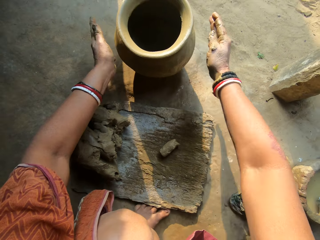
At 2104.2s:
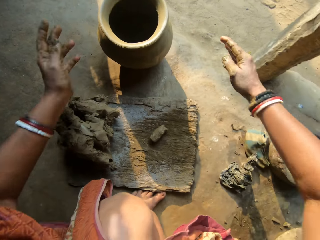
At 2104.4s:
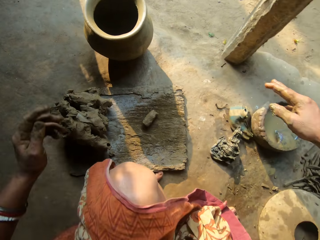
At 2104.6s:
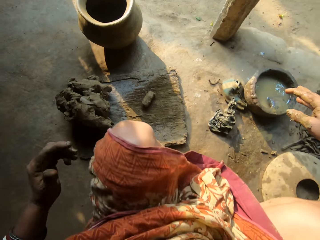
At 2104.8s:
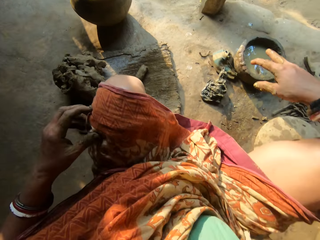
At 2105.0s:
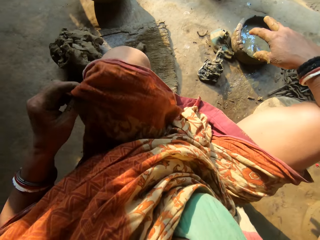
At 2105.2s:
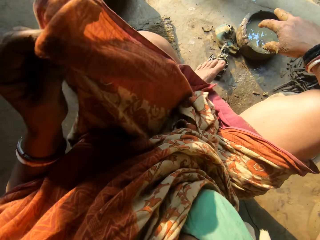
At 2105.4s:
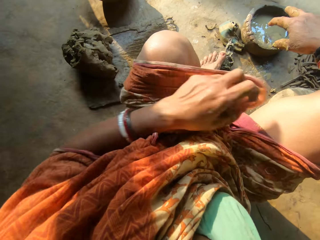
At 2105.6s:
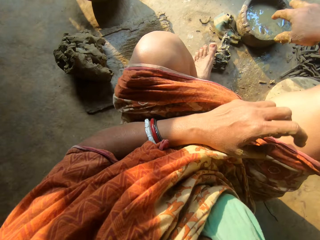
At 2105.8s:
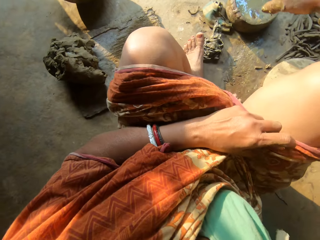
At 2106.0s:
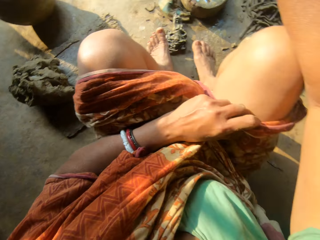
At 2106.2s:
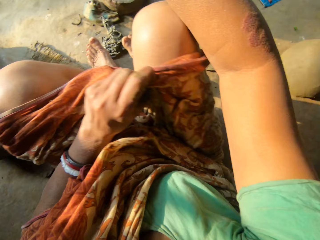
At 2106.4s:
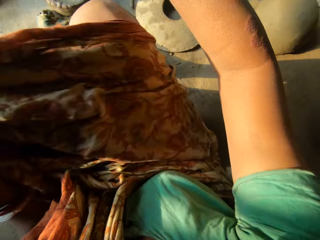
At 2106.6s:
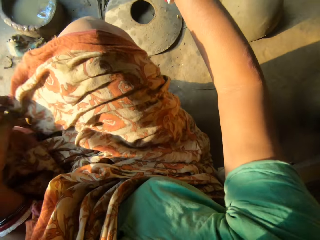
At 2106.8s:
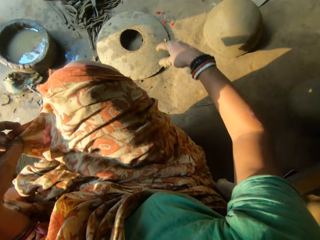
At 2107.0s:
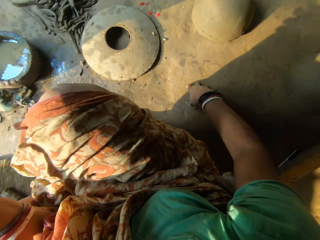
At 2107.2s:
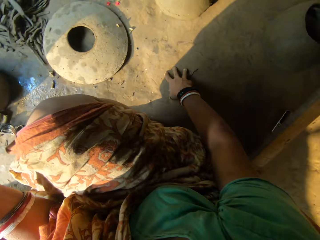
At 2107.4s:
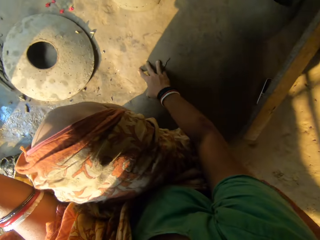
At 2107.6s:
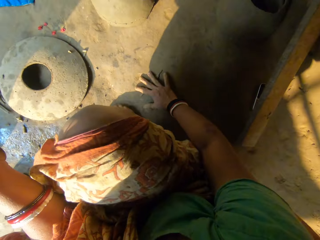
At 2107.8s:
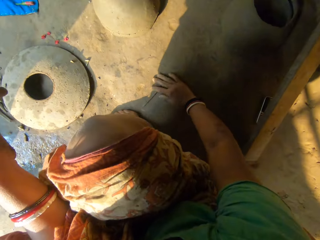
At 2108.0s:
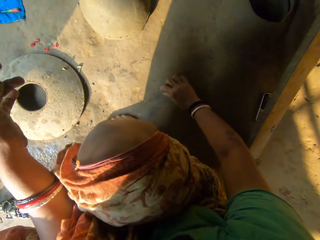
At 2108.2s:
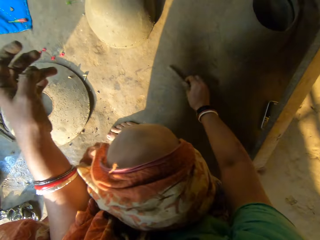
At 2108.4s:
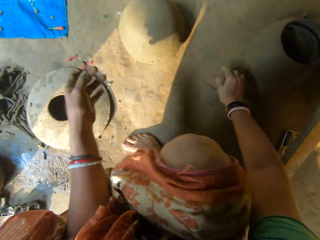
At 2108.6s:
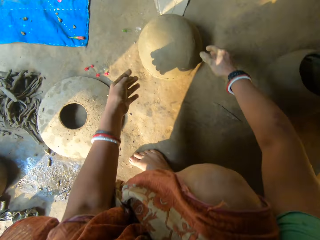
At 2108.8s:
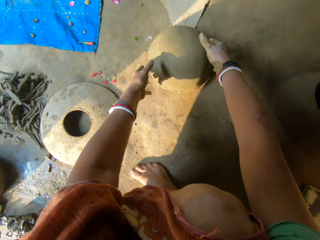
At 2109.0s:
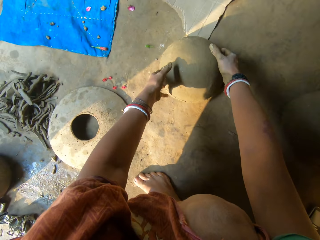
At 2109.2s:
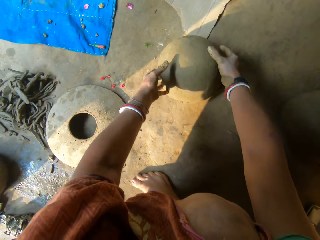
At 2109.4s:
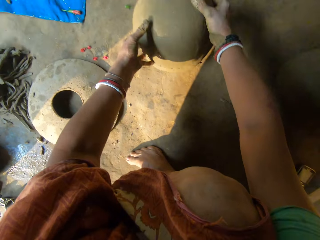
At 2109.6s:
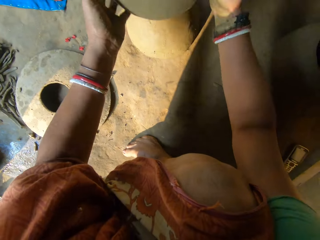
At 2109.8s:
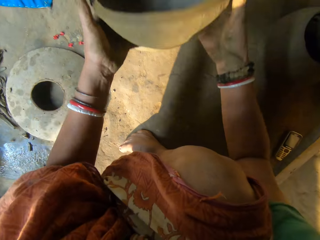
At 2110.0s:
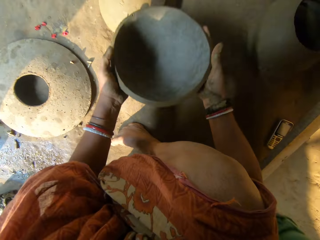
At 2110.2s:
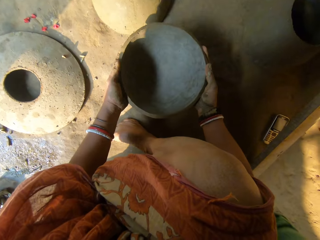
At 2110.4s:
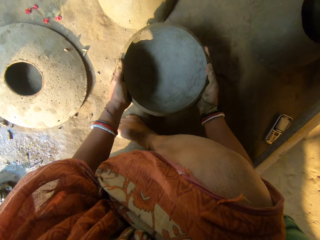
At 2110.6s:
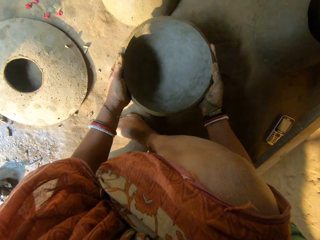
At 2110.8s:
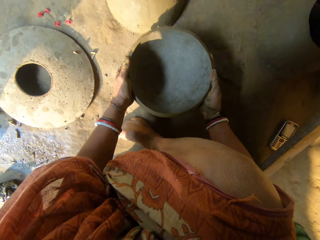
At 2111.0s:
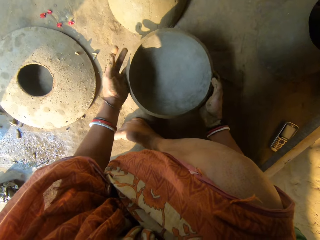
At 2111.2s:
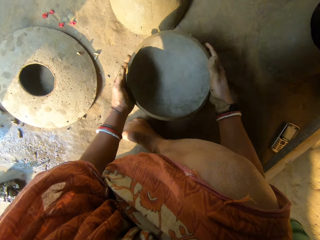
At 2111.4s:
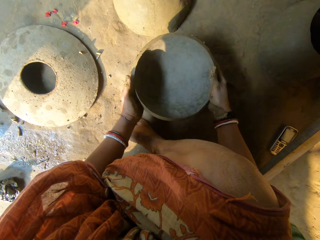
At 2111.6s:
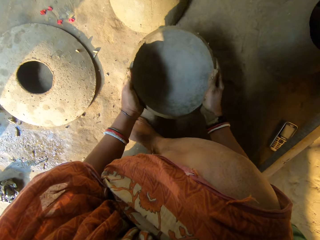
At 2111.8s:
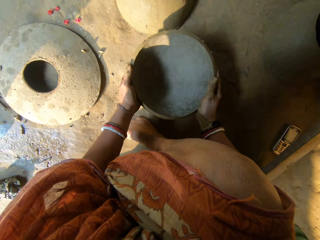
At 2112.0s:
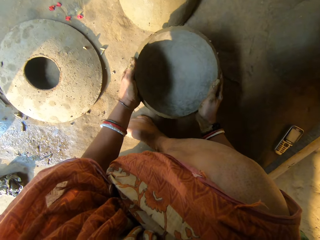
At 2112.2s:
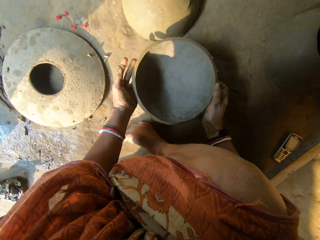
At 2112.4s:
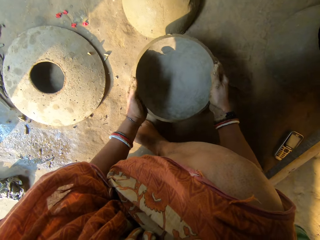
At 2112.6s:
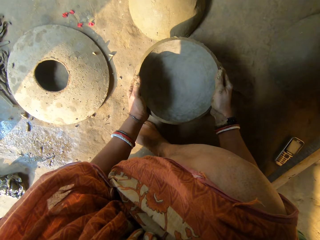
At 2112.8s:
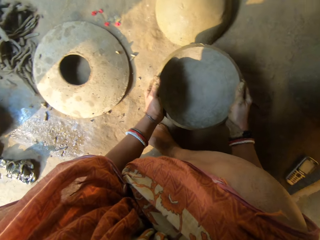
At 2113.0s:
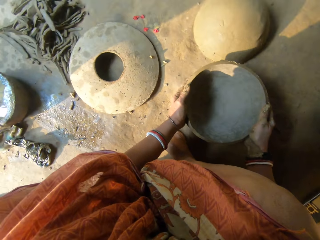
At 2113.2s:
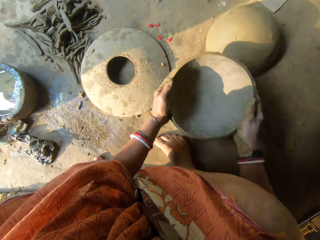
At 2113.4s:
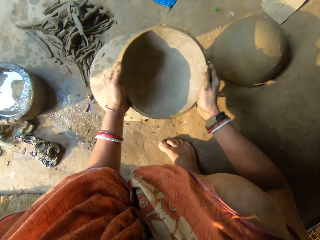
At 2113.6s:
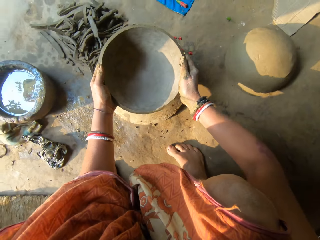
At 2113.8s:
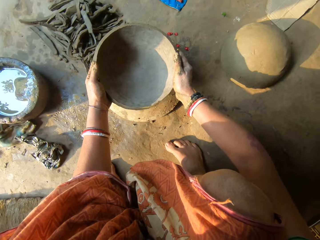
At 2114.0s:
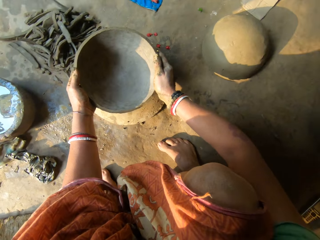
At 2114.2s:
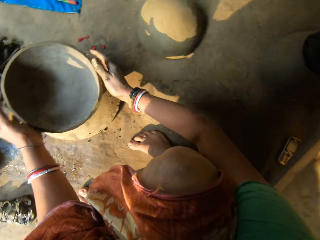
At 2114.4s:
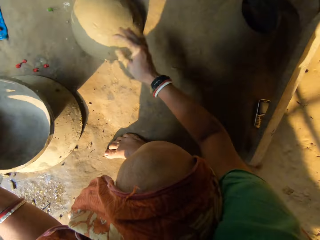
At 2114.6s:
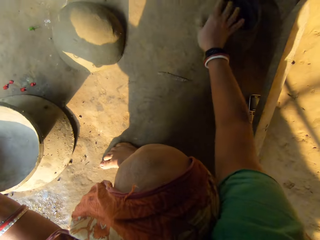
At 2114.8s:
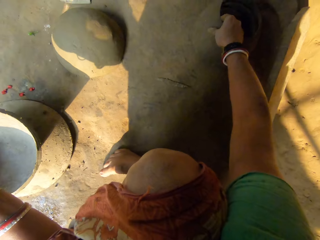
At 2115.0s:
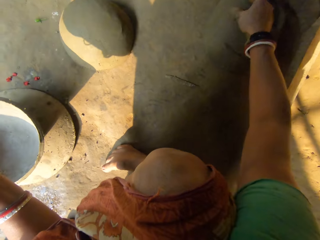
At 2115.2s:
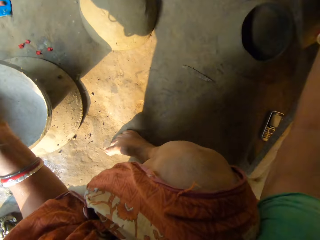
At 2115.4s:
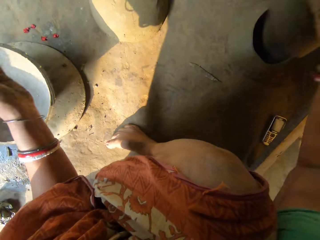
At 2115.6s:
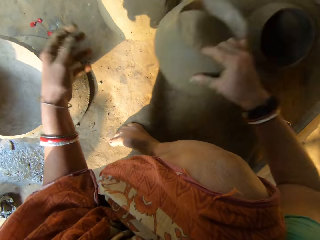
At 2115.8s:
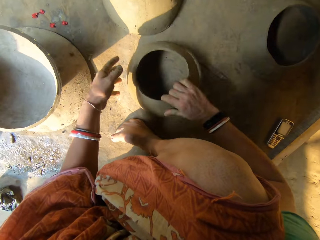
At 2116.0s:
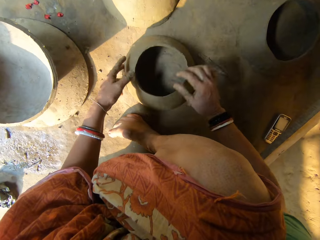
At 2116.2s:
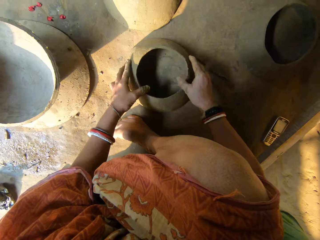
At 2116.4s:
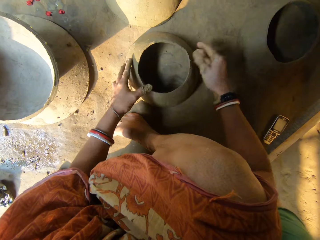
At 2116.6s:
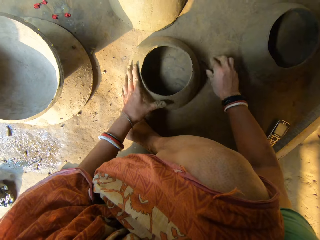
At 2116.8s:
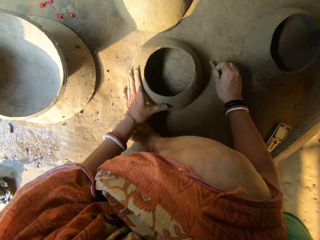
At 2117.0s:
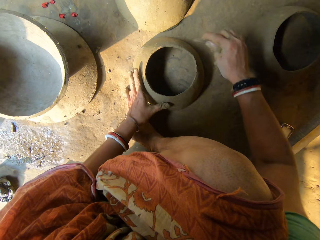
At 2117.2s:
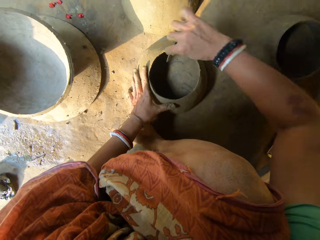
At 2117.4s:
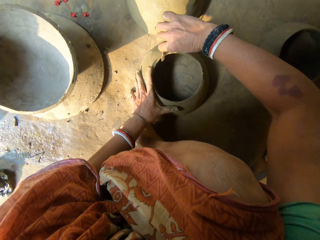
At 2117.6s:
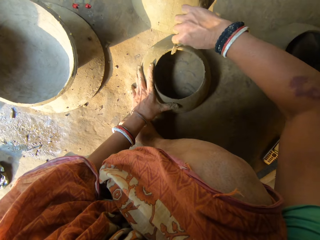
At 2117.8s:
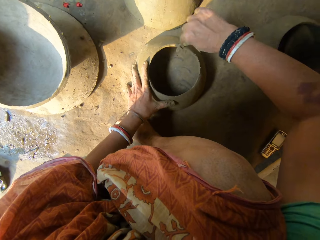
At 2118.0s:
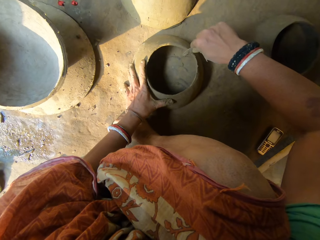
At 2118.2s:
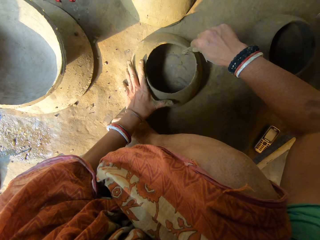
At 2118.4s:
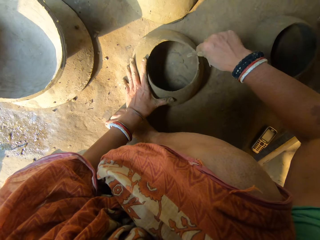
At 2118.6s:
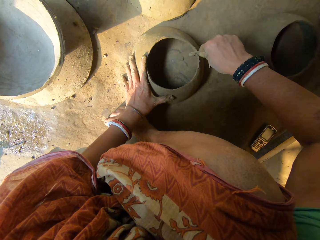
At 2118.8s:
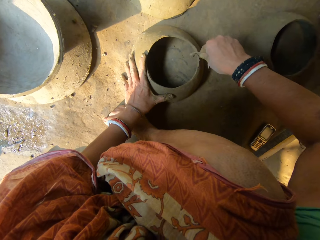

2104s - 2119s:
The camera wearer fixes her clothes. She moves a scalpel on the floor. She picks up a ceramic clay or piece of clay pot on the floor with both hands. She hits the ceramic clay on the floor with both hands. She rotates the piece of the clay pot. She hits the floor with the piece of the clay pot. She picks the piece of the clay pot. She drops the ceramic clay on the lid on the floor with both hands. She picks the ceramic clay on the floor with her right hand. She drops the ceramic clay on the floor with her right hand. She moves the piece of the clay pot. She picks up the scraper or scalpel on the floor with her right hand. She cuts the piece of the clay with the scalpel. She scrapes the edge of the ceramic clay with the scraper in her right hand.

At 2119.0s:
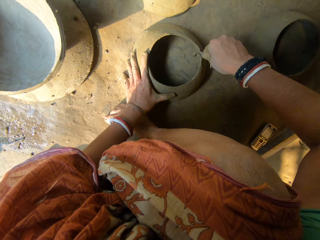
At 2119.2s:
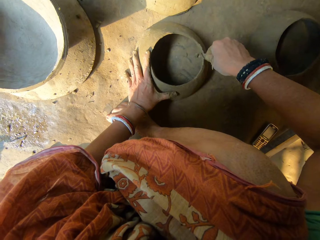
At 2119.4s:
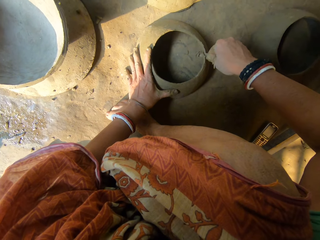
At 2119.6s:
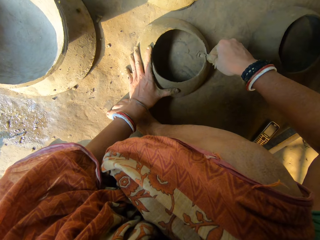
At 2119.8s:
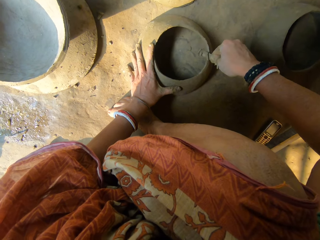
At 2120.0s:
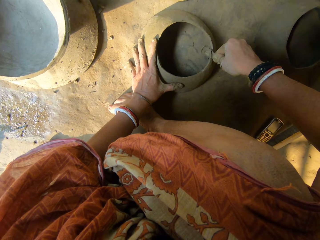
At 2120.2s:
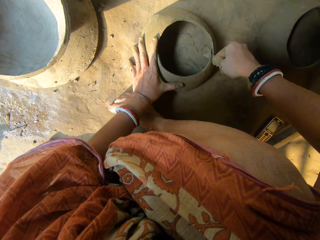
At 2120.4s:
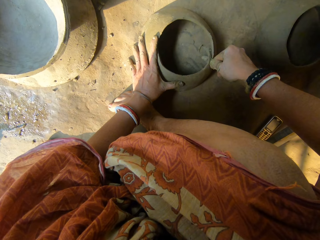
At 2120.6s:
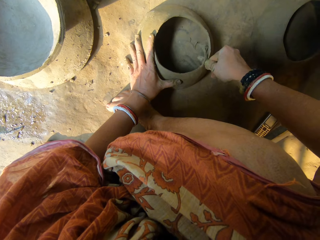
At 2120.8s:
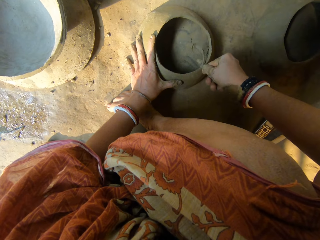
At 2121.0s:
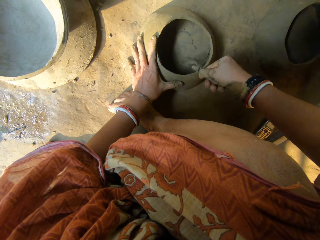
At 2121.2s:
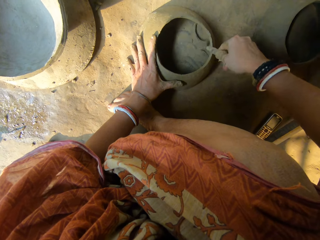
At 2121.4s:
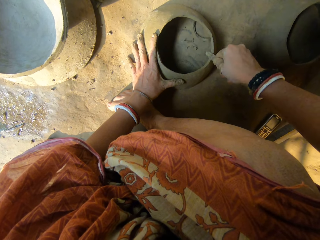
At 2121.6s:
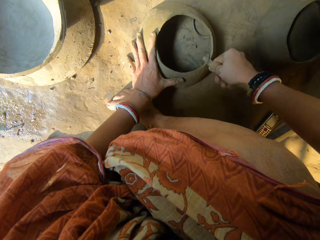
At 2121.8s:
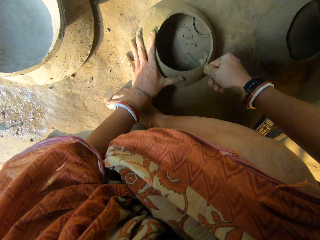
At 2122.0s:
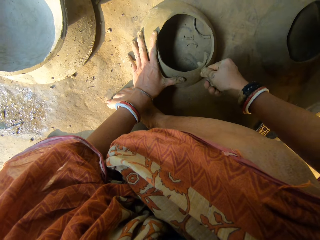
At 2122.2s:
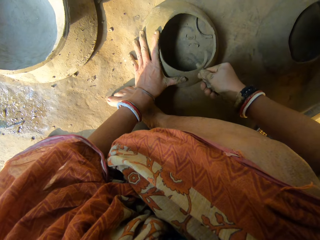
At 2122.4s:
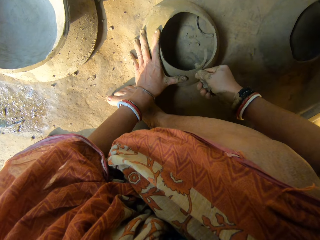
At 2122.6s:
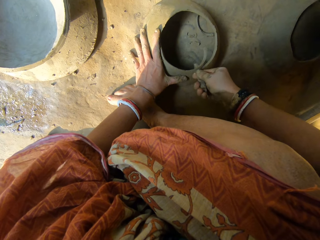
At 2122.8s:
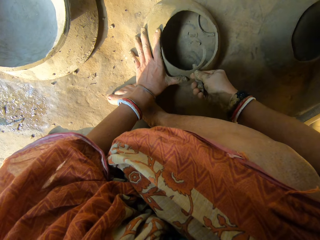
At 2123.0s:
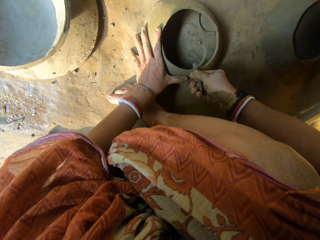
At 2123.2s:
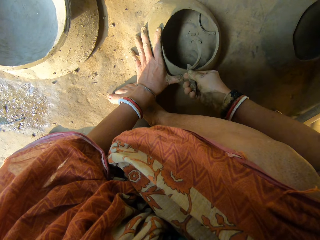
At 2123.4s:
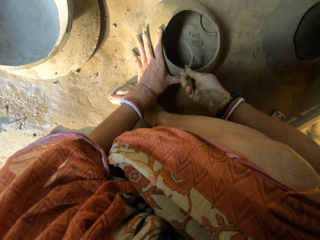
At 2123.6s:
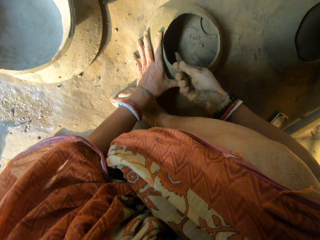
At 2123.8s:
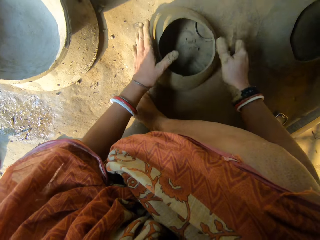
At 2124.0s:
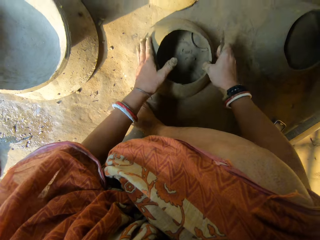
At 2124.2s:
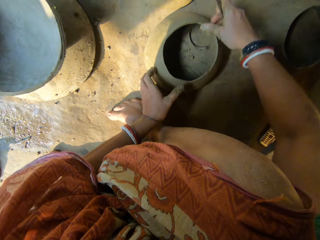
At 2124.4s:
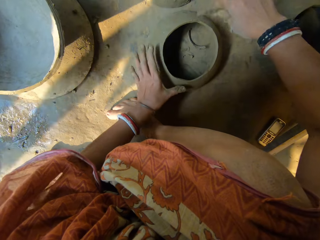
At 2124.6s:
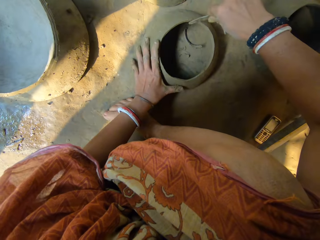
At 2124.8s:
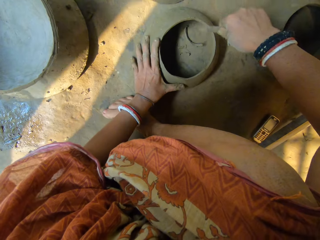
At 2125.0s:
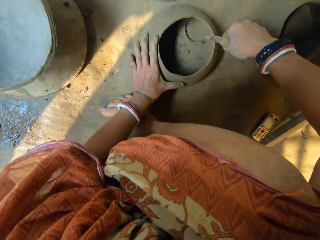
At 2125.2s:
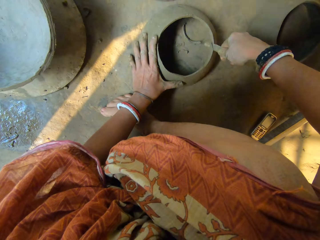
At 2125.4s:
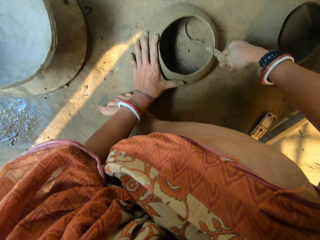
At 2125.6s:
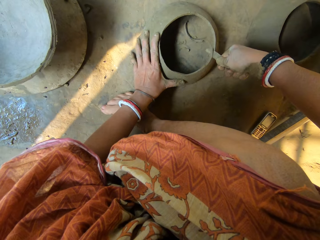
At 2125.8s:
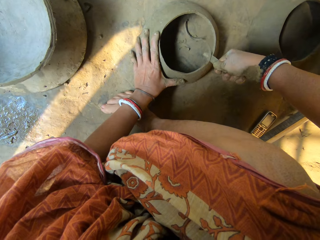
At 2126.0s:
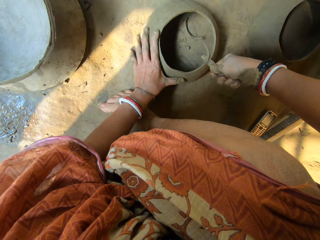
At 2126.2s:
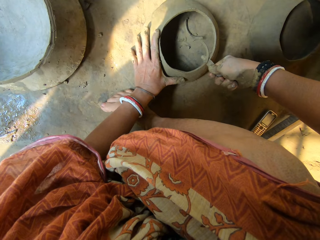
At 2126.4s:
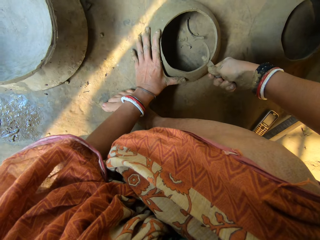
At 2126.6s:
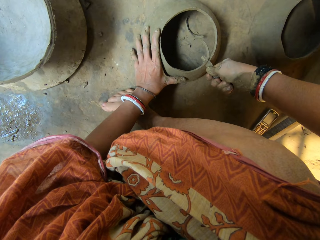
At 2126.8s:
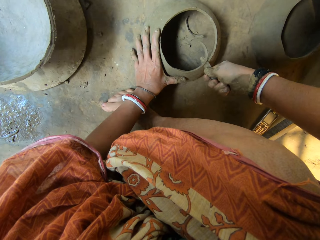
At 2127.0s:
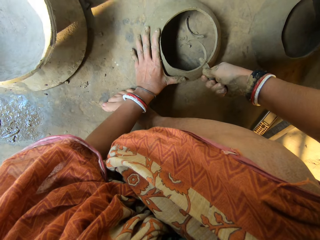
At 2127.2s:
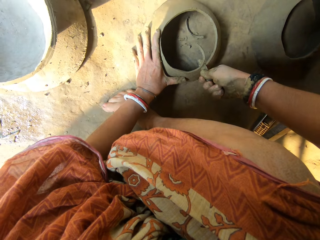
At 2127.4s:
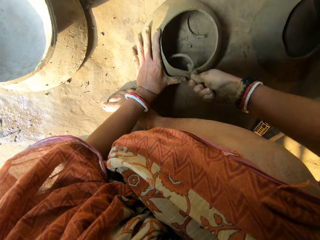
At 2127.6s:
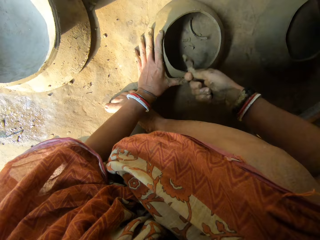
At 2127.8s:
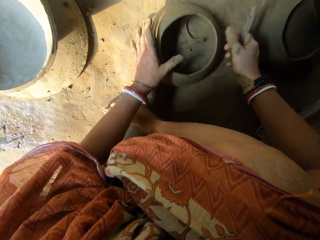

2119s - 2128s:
The camera wearer moves the piece of the clay pot. They cut the piece of the clay with the scalpel.
